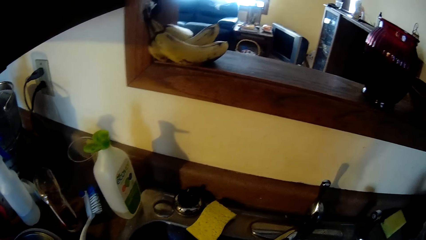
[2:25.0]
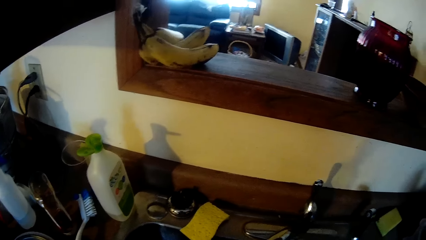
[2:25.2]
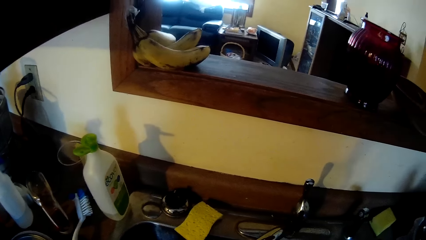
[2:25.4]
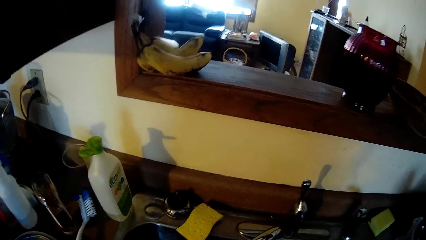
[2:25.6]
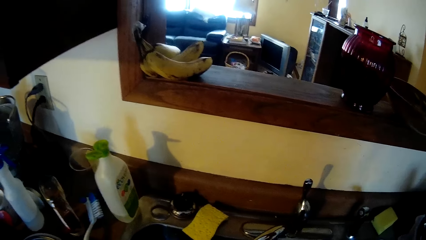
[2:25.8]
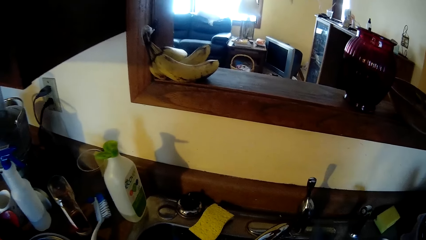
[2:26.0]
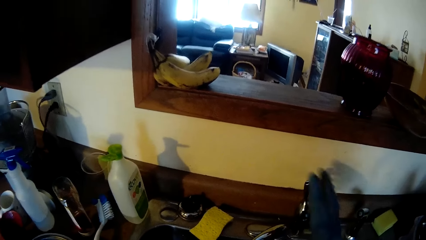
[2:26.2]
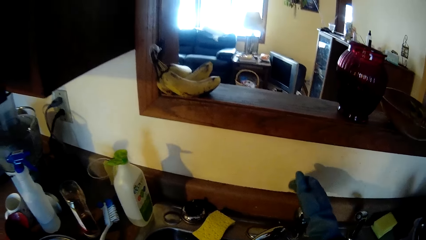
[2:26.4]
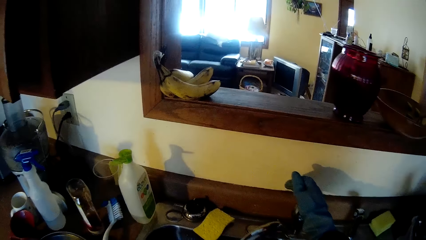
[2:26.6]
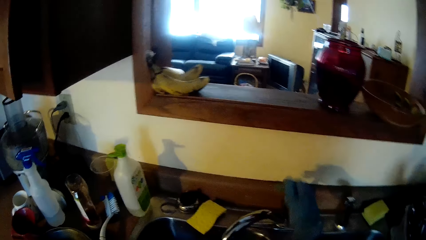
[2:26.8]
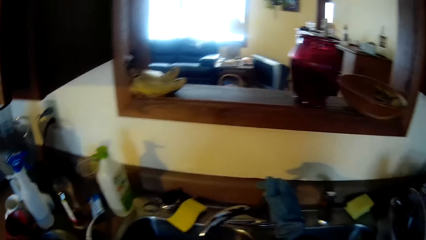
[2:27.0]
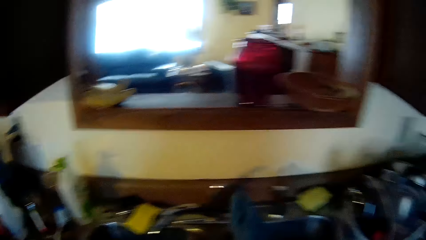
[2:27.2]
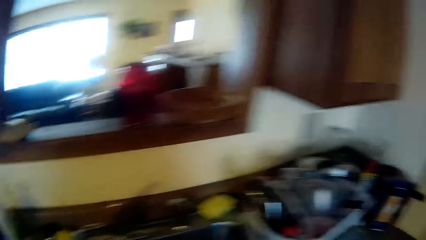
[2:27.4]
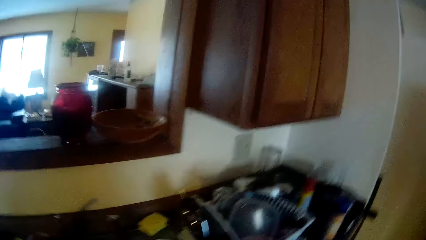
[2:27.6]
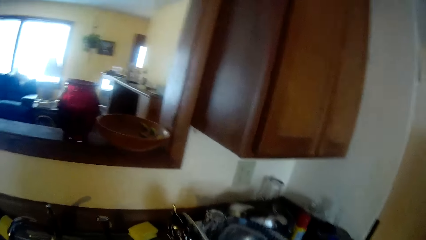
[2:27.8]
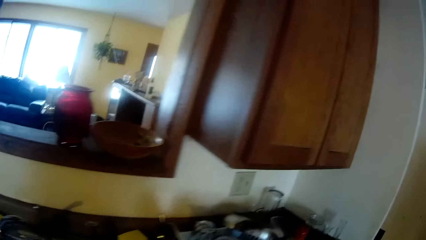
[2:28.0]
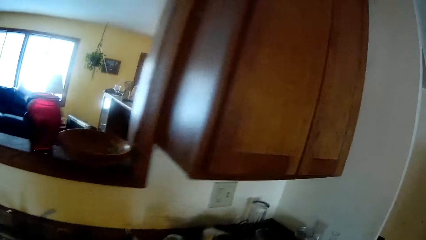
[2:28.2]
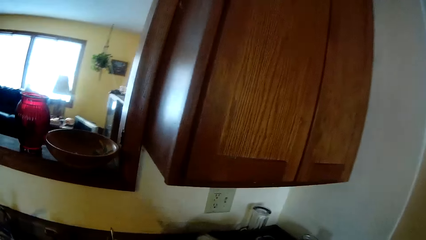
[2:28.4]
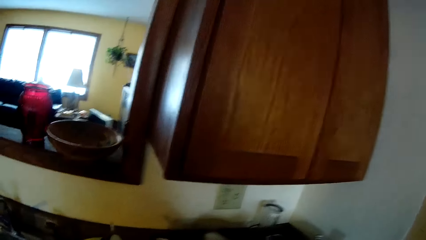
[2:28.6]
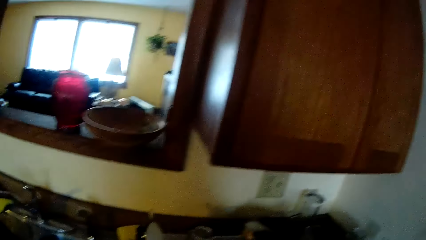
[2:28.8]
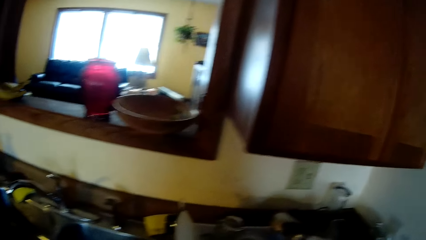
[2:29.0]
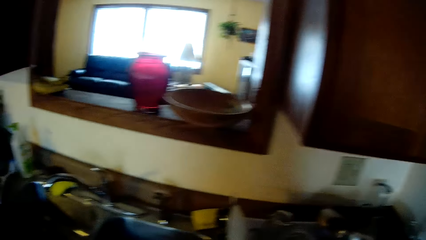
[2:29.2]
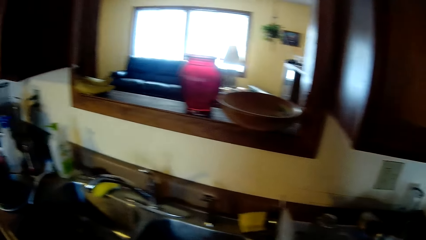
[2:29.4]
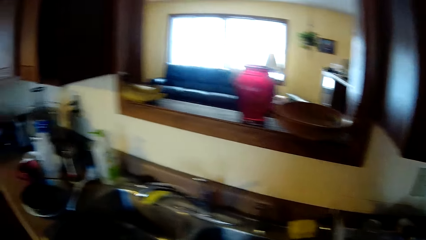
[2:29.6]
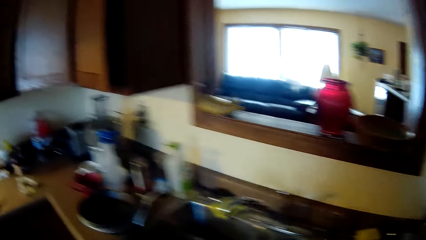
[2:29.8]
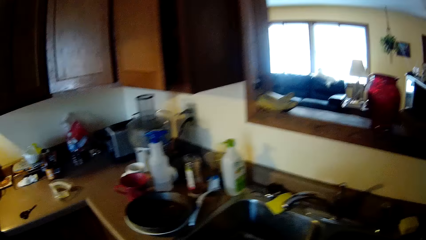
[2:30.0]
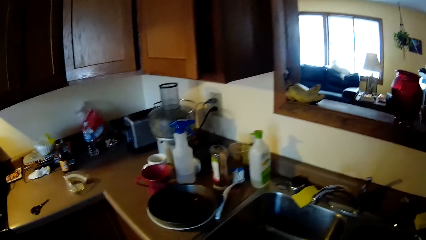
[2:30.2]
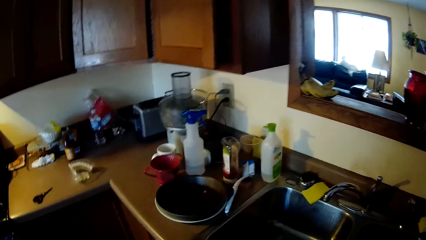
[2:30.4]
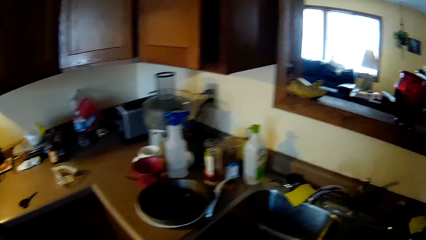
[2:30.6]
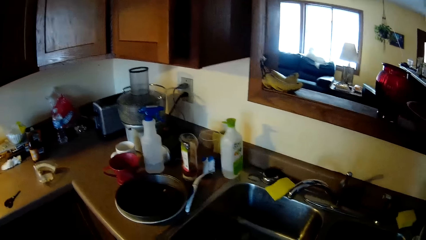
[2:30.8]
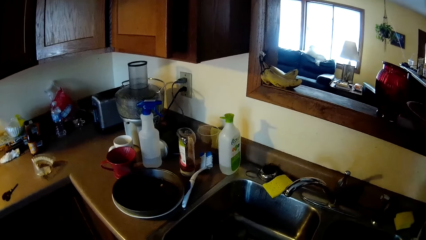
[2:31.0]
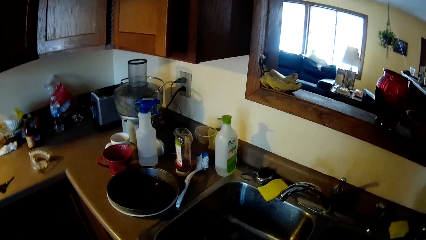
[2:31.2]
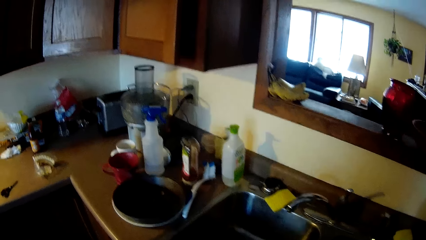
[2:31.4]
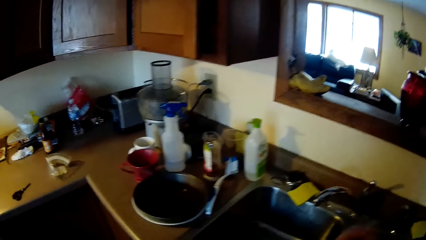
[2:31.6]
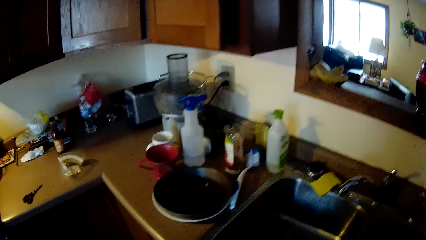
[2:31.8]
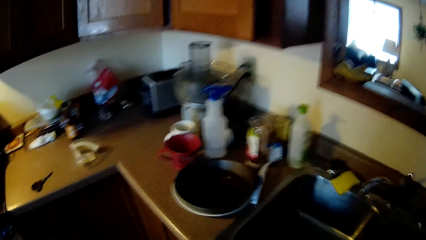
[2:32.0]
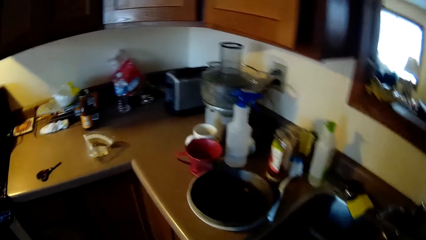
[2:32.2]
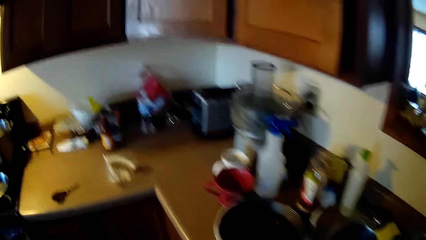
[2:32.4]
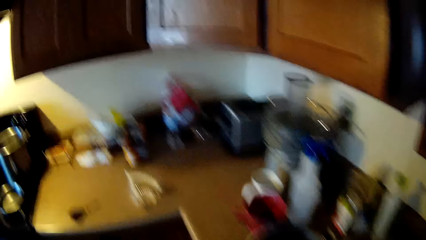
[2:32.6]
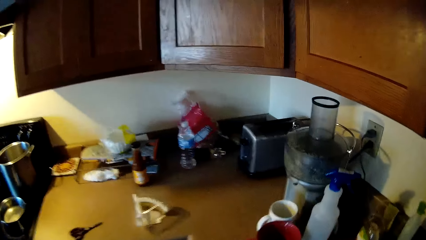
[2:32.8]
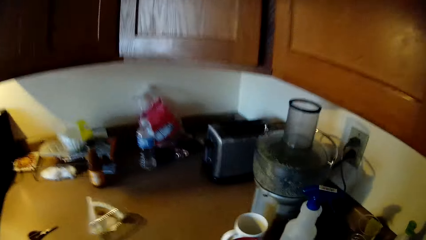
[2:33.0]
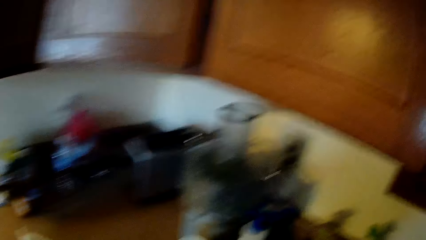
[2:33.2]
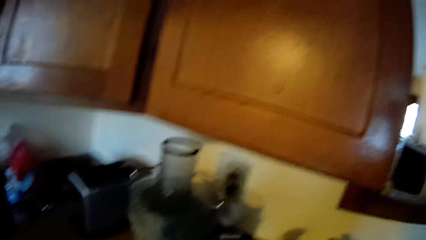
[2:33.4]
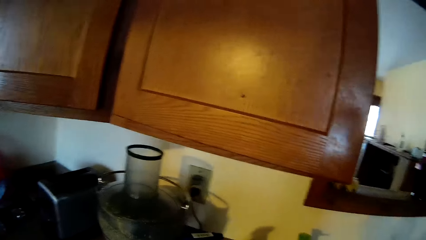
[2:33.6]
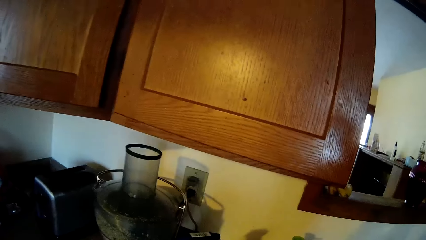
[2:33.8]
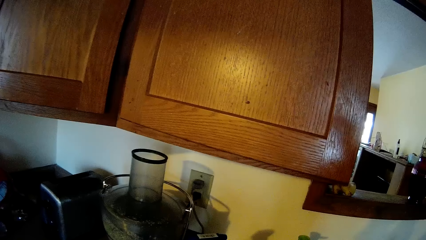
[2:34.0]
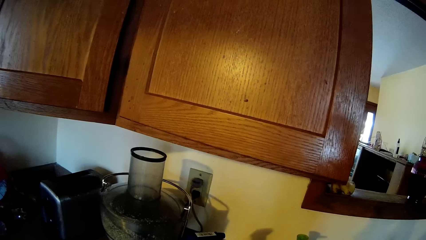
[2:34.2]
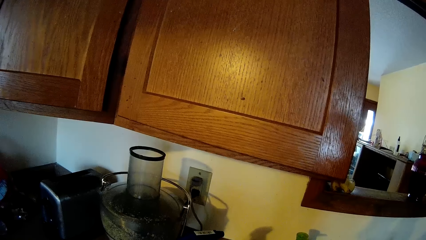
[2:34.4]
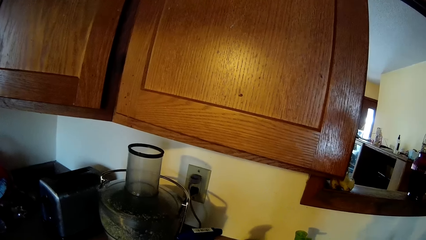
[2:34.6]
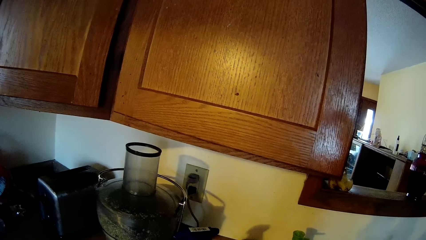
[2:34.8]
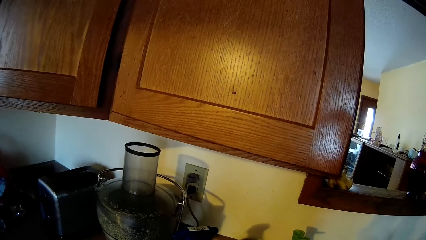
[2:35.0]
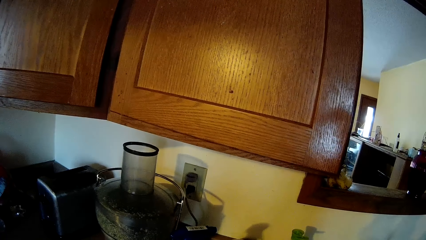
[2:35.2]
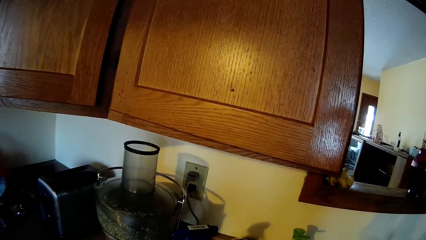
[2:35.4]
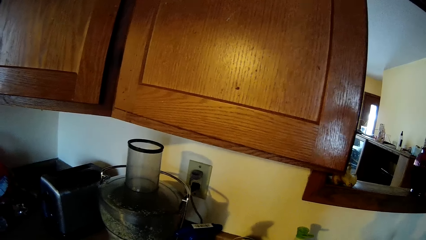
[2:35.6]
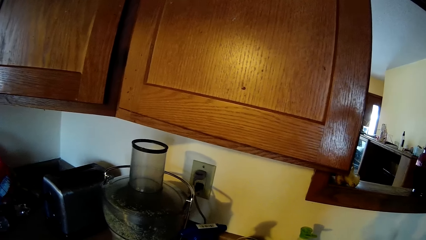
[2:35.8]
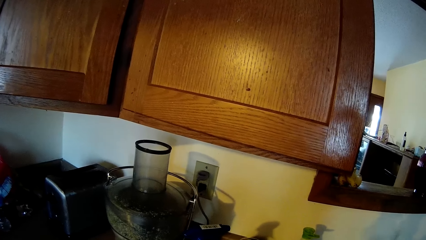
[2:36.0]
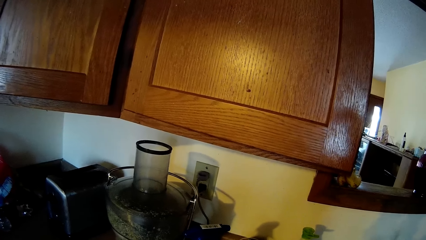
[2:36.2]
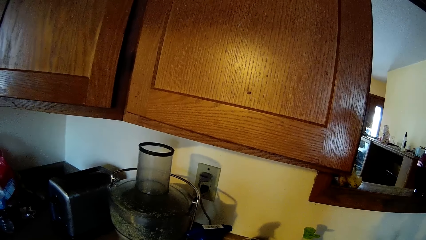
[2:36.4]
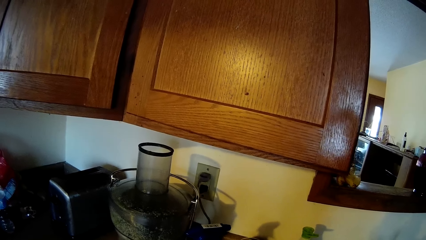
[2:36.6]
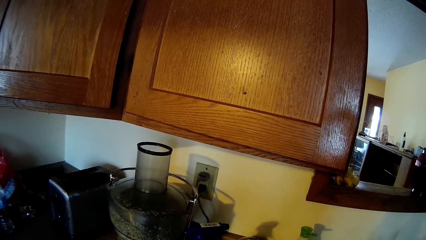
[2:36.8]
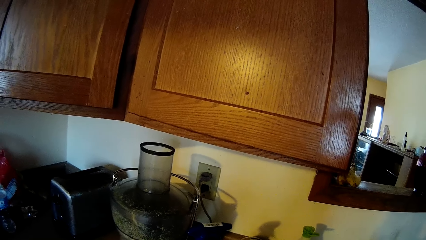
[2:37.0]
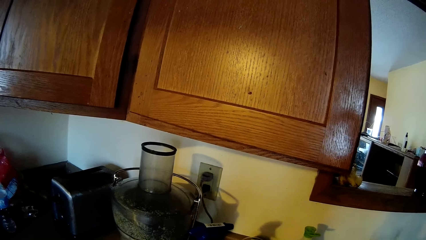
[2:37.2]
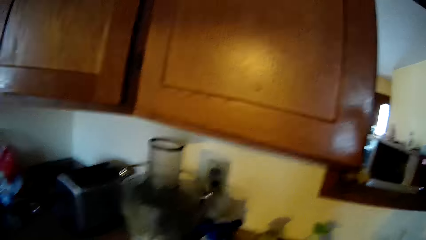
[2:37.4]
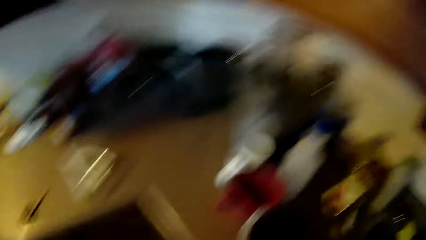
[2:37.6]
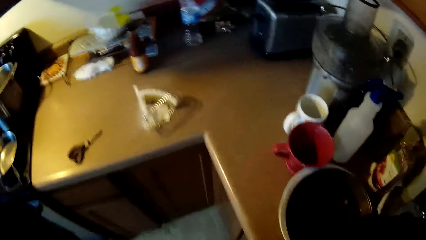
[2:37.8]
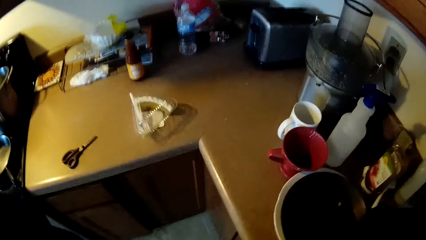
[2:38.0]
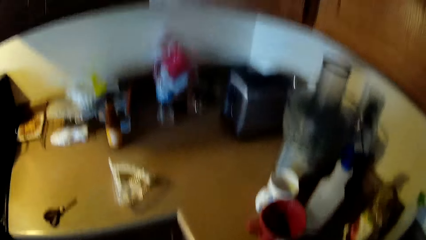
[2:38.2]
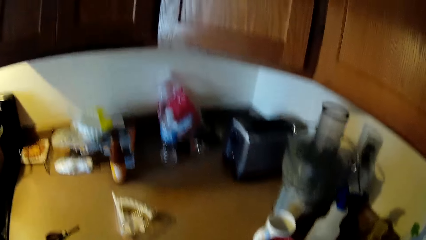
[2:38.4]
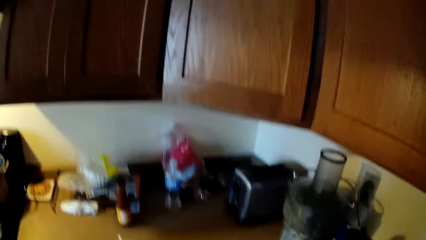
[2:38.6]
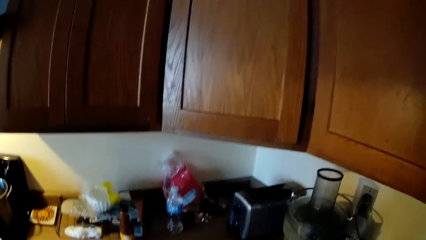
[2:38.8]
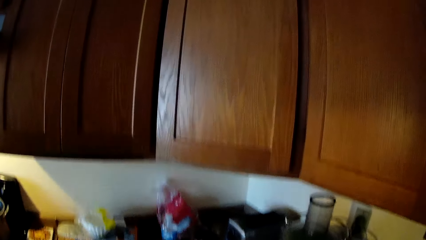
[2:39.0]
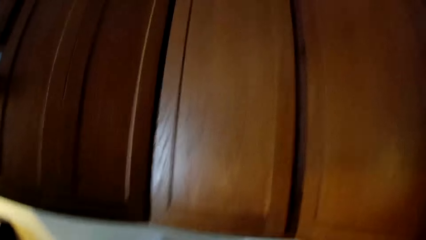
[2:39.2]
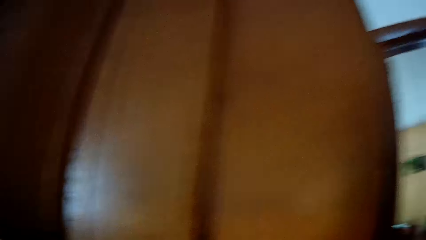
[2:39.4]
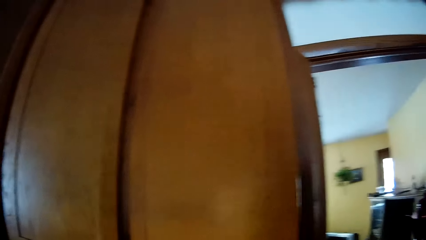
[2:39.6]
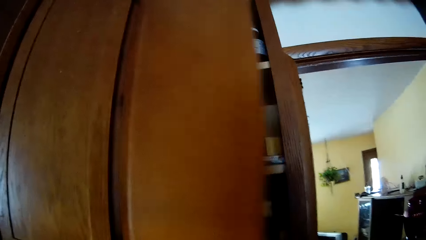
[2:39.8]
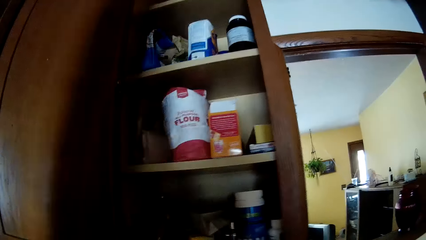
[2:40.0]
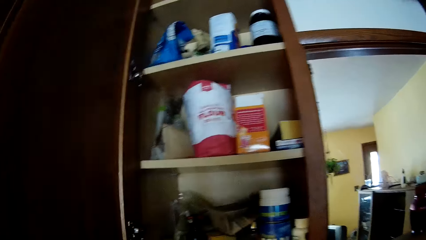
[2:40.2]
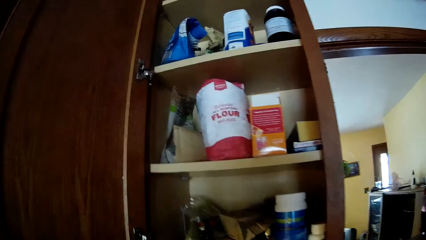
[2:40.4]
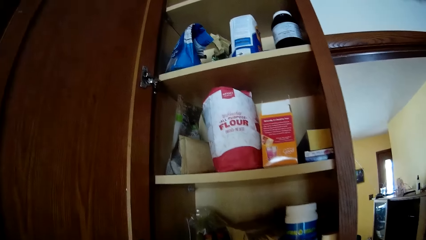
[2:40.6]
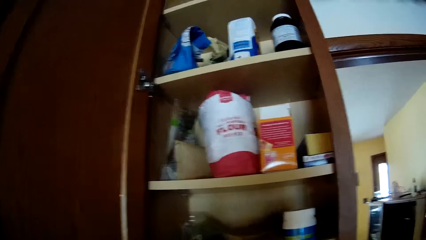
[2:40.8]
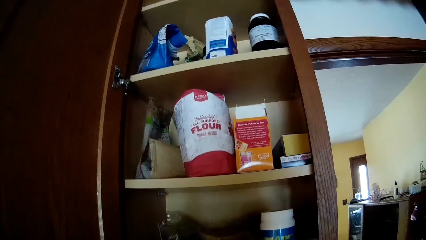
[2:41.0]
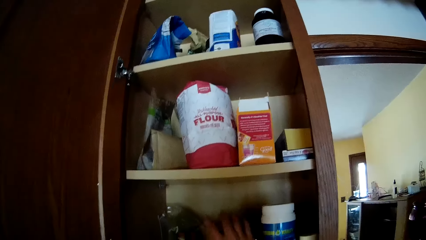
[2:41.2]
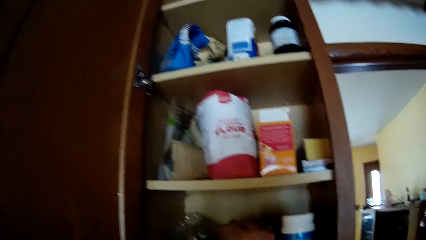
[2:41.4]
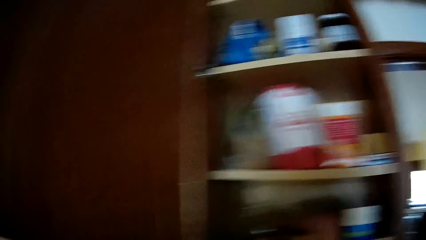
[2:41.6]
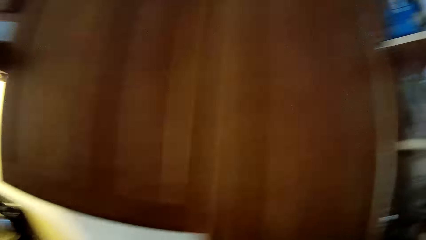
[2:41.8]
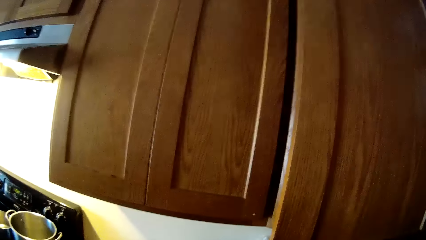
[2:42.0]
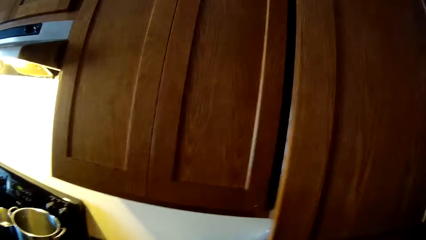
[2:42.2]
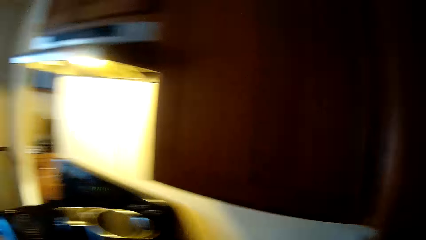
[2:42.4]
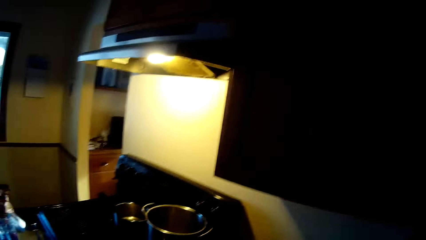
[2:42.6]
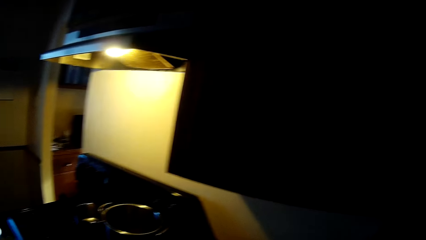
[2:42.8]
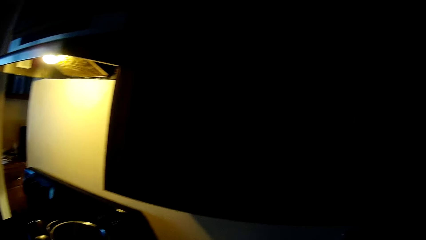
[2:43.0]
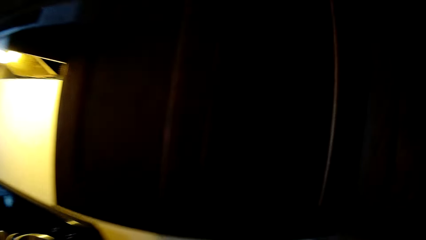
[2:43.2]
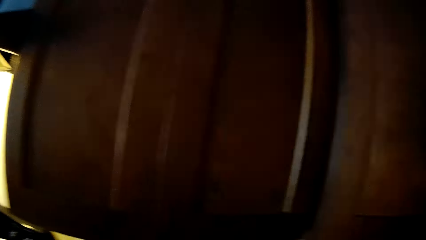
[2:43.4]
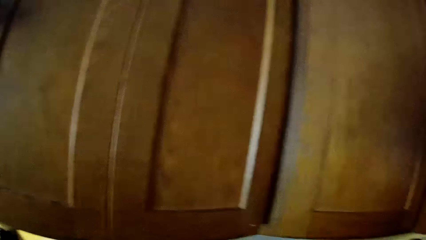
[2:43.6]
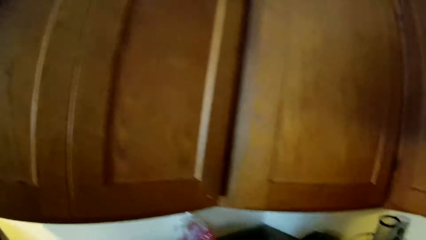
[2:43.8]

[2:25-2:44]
The camera wearer turns off the tap in the kitchen sink with her gloved right hand. She opens the water tap. She moves around the kitchen. She opens a kitchen cabinet with her gloved right hand. She closes the kitchen cabinet with her gloved right hand.
